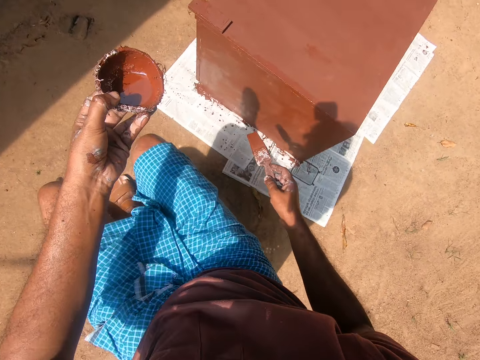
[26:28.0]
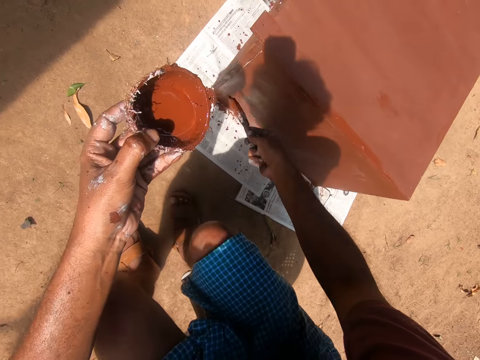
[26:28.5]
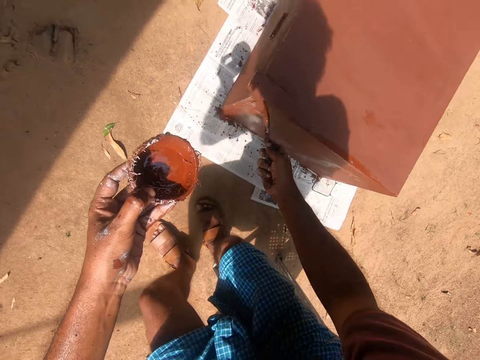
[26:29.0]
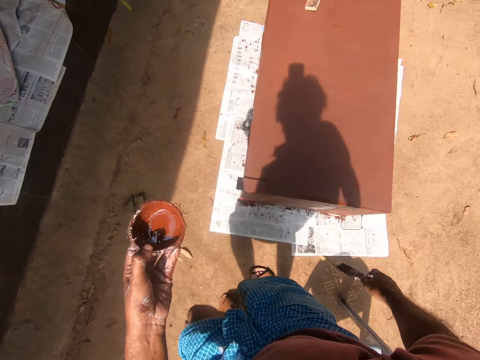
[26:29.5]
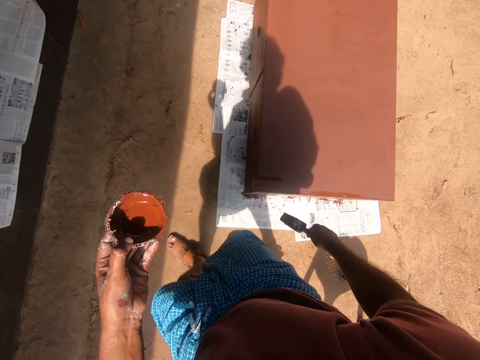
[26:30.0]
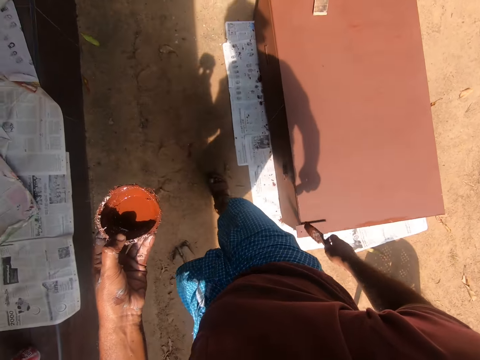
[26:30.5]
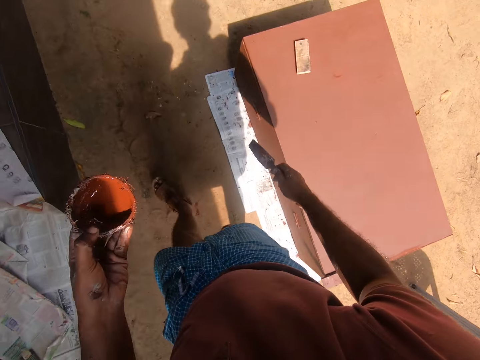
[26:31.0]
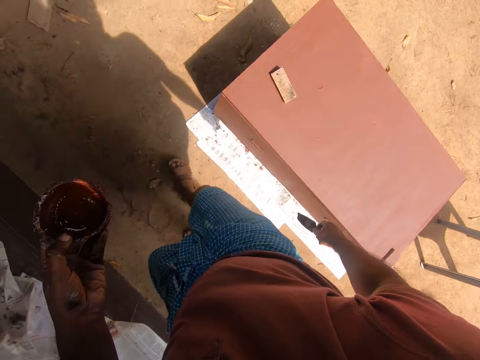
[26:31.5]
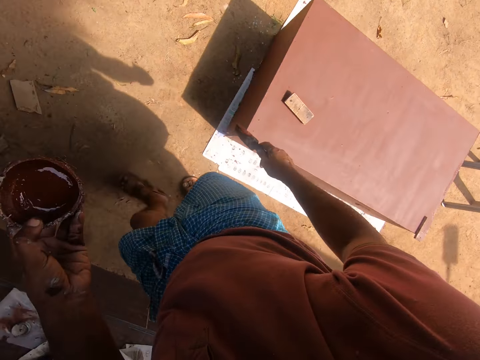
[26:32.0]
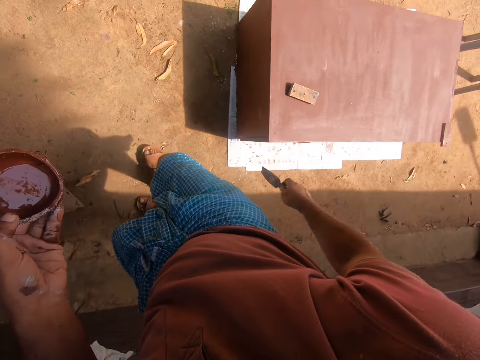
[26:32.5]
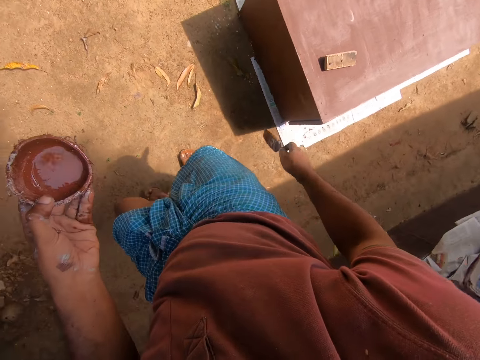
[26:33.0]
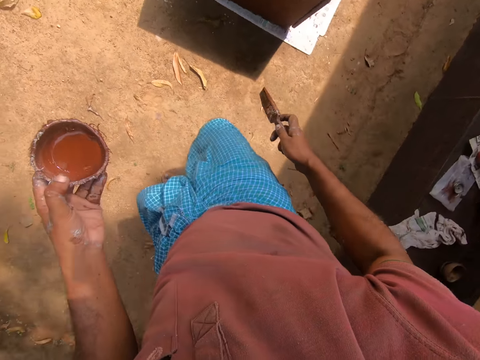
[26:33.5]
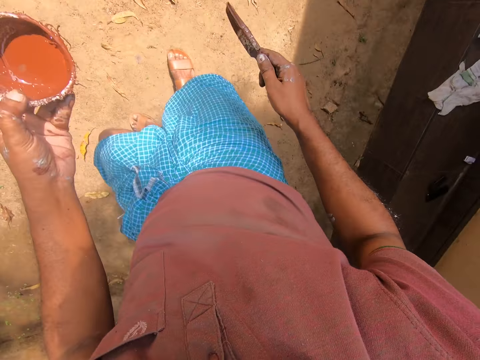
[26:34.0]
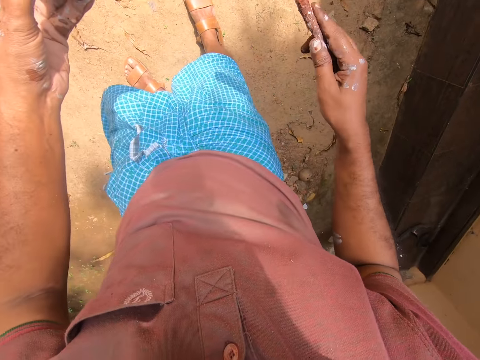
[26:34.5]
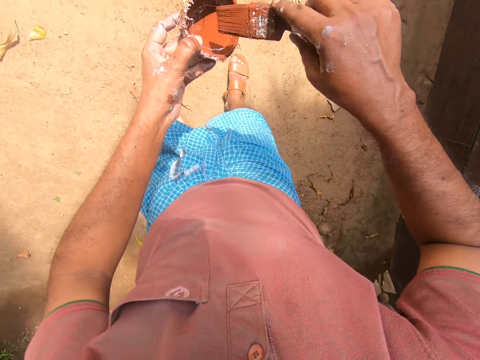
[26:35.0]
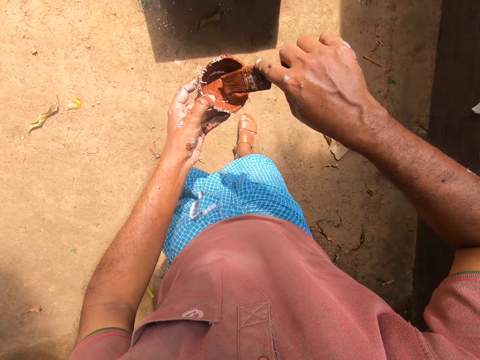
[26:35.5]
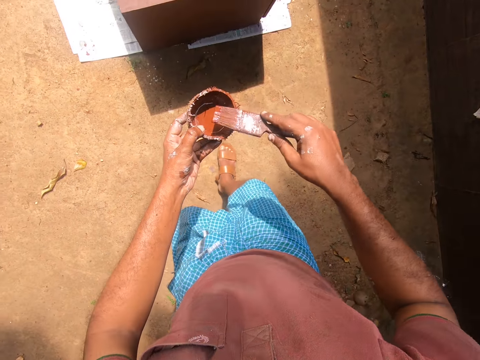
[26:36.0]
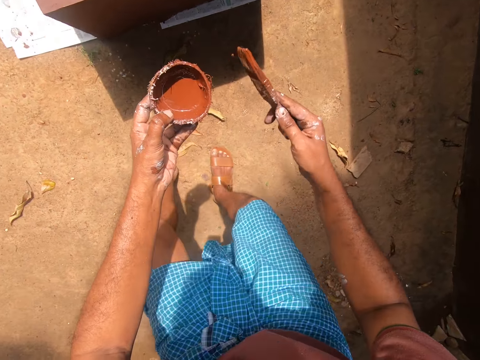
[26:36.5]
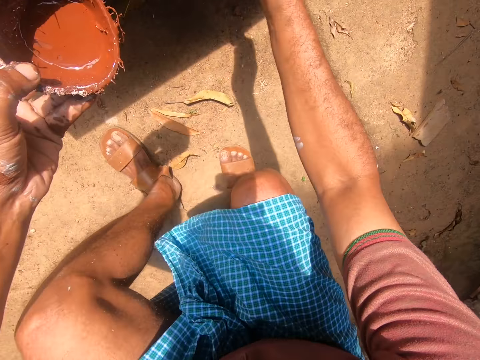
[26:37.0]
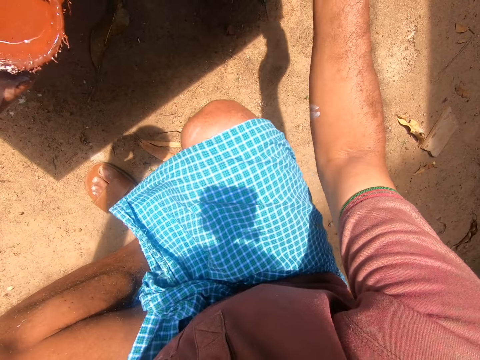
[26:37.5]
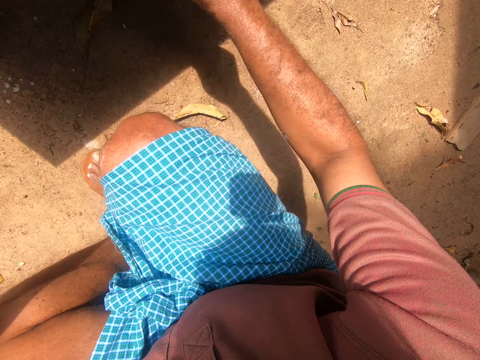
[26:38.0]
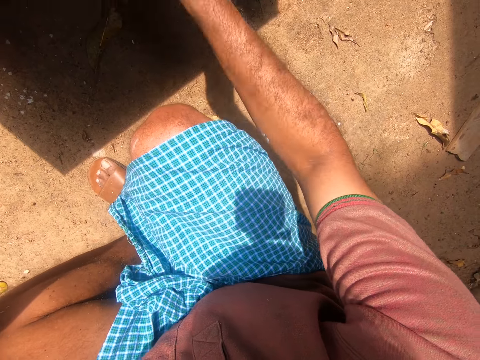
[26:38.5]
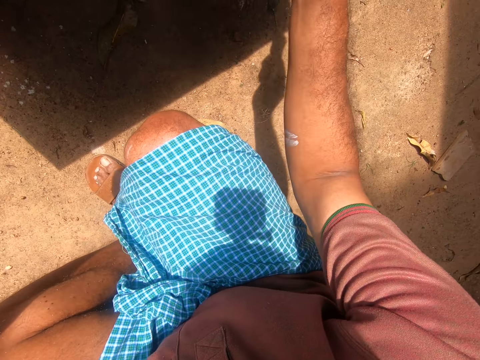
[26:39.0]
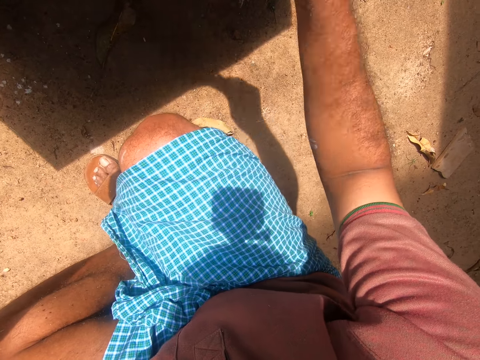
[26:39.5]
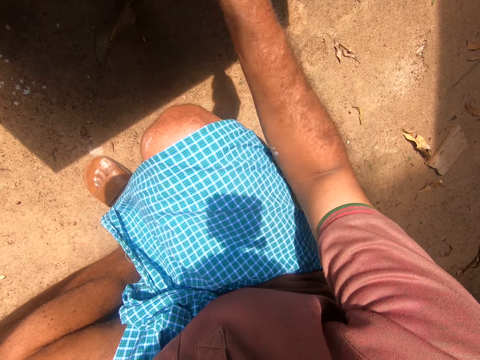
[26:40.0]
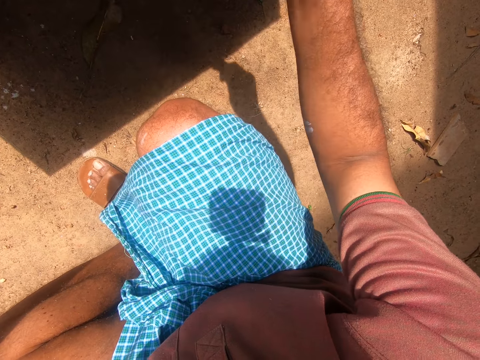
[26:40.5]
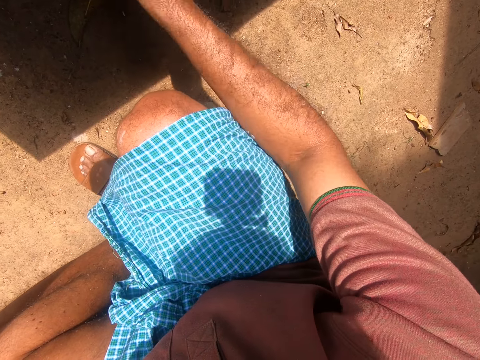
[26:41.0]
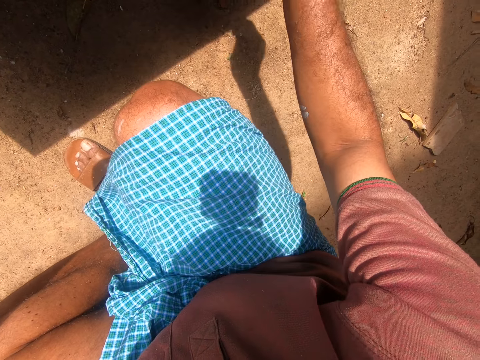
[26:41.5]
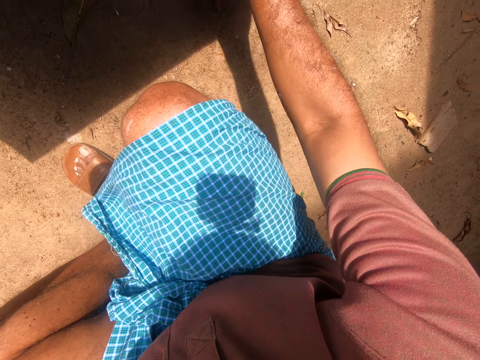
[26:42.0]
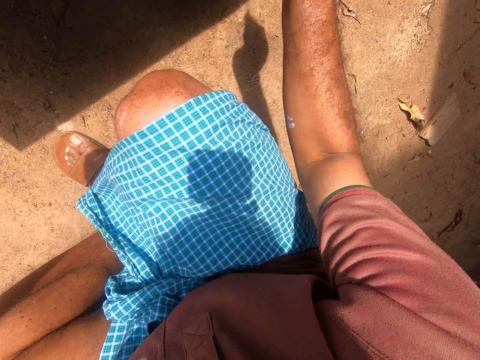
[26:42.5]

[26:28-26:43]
The camera wearer gets off the plastic stool. He paints the cabinet with the paintbrush and removes the paintbrush from the cabinet. He walks to the side of the cabinet. He gets some paint with the paintbrush on his right hand from the paint container in his left hand. He stoops low. He paints the cabinet with the paintbrush in his right hand.

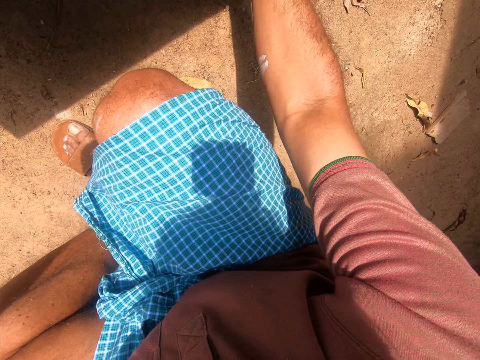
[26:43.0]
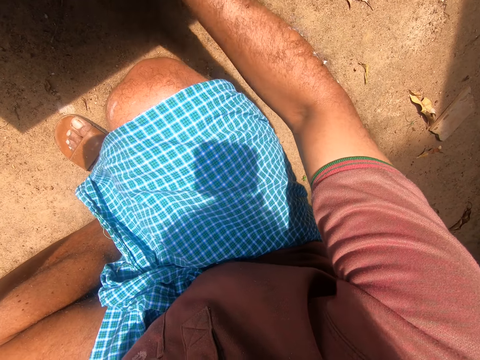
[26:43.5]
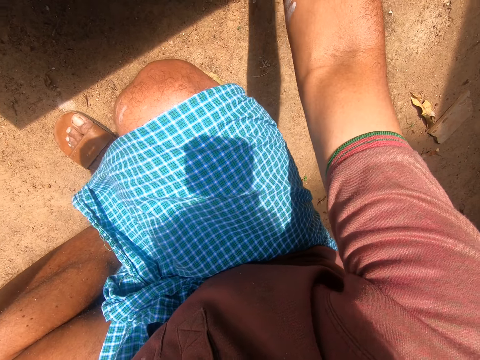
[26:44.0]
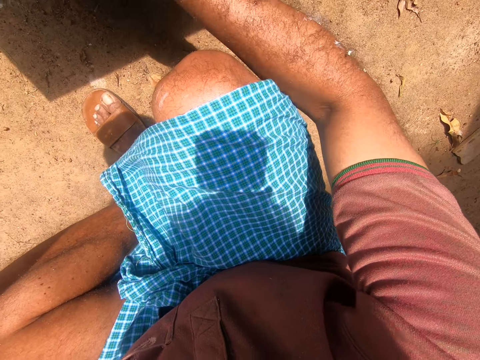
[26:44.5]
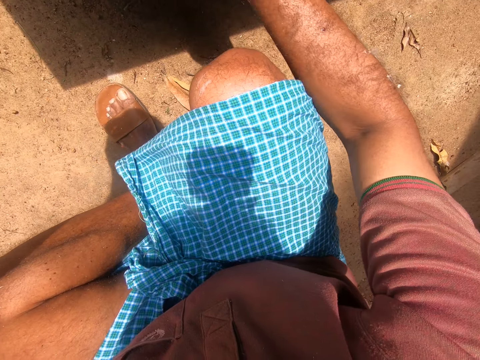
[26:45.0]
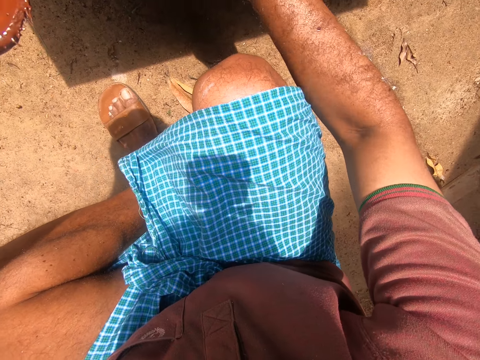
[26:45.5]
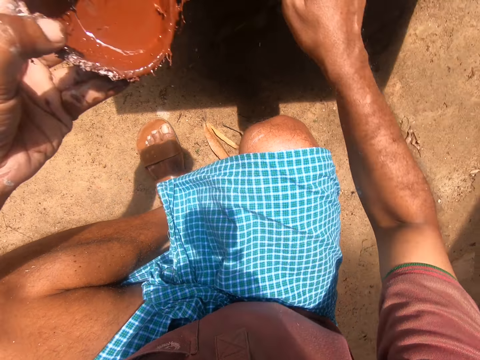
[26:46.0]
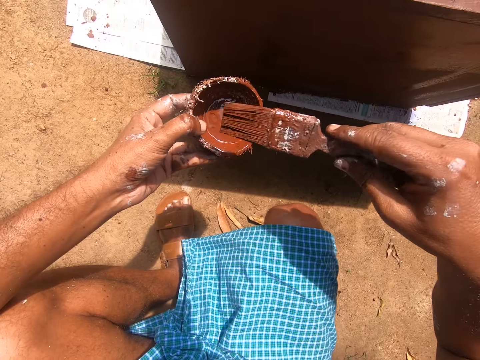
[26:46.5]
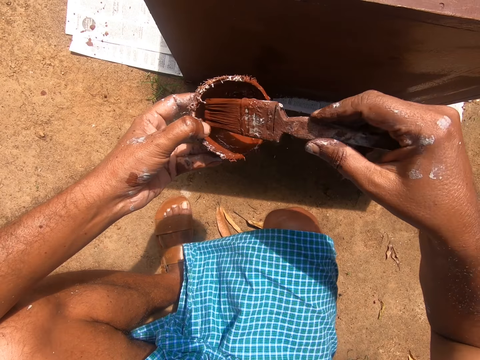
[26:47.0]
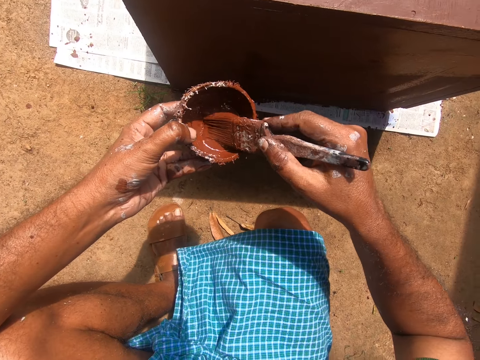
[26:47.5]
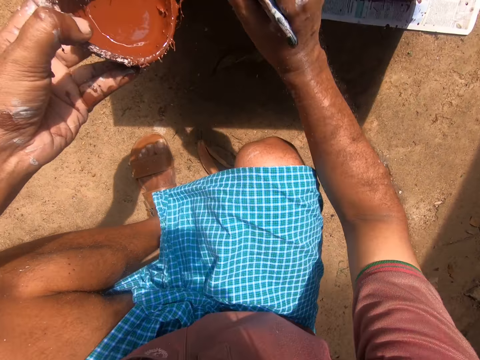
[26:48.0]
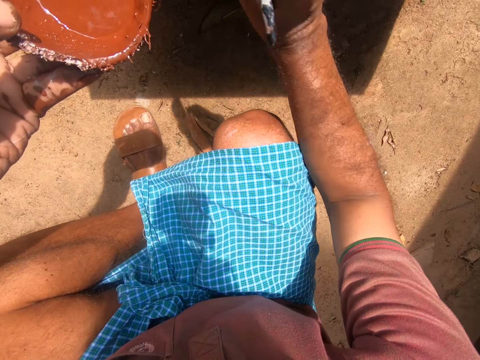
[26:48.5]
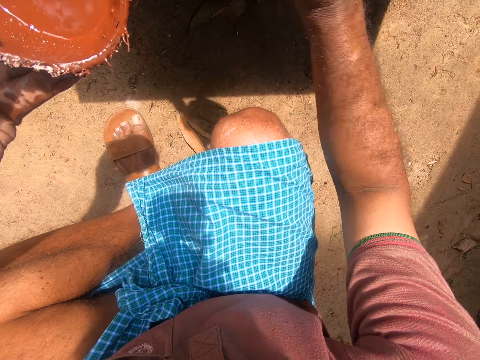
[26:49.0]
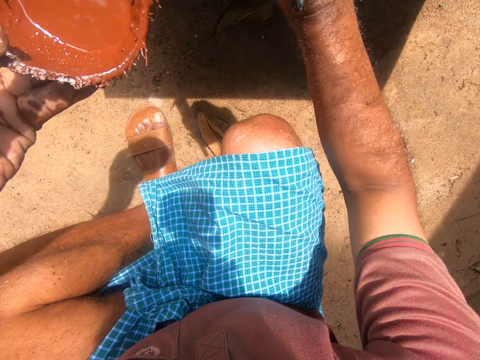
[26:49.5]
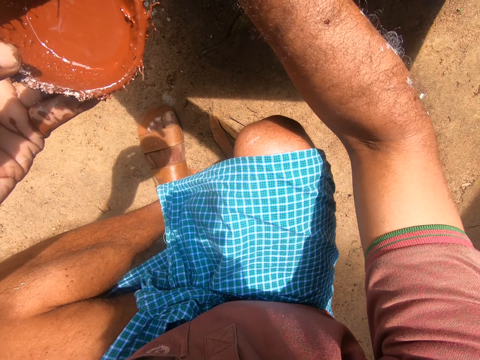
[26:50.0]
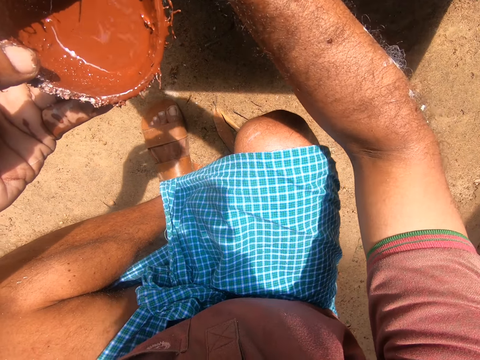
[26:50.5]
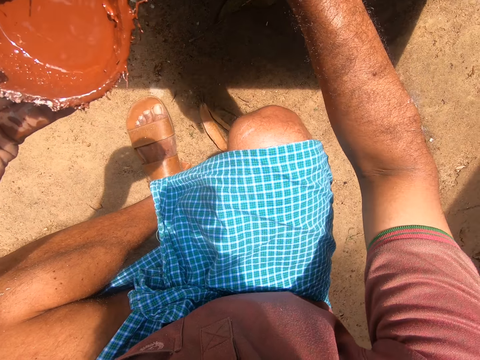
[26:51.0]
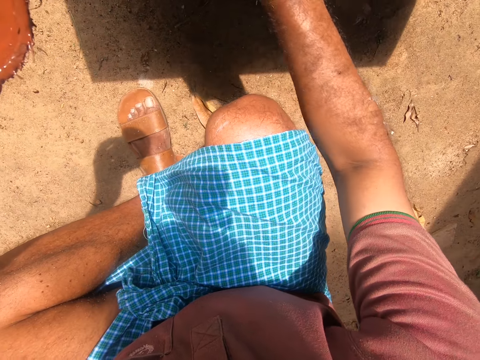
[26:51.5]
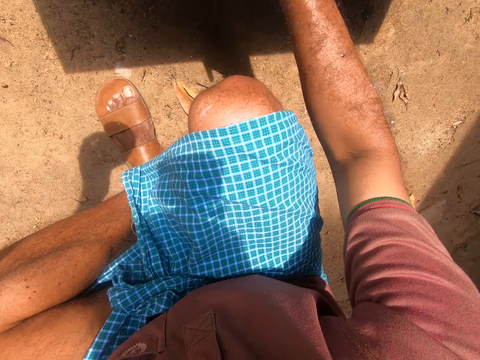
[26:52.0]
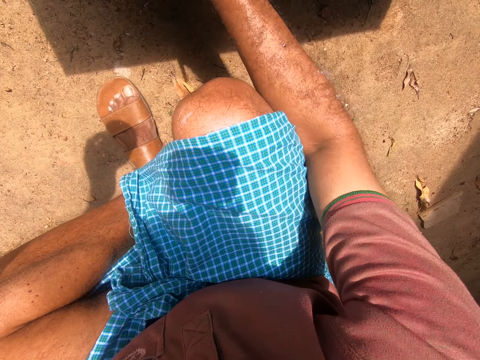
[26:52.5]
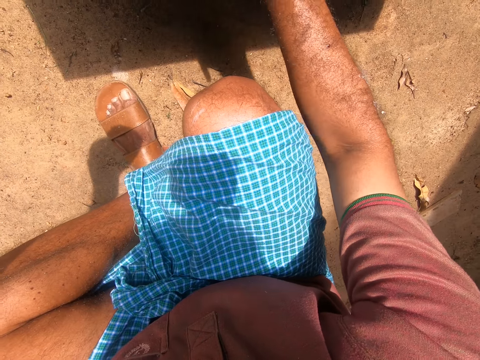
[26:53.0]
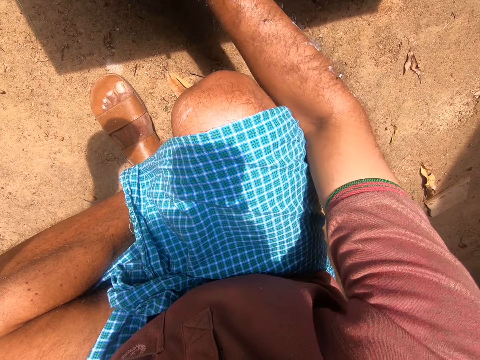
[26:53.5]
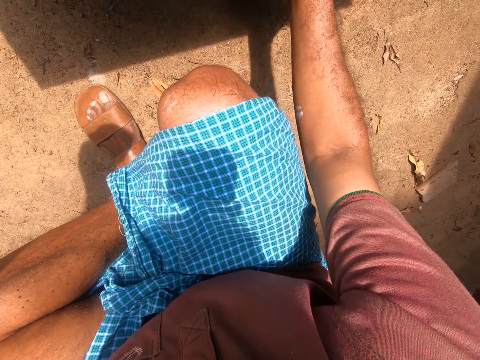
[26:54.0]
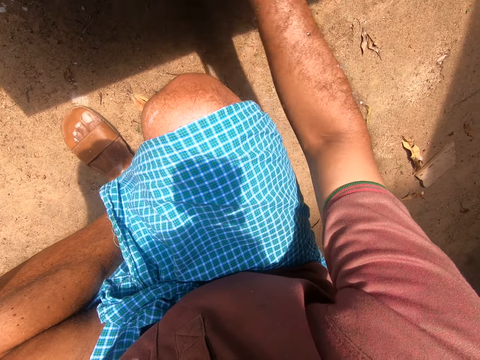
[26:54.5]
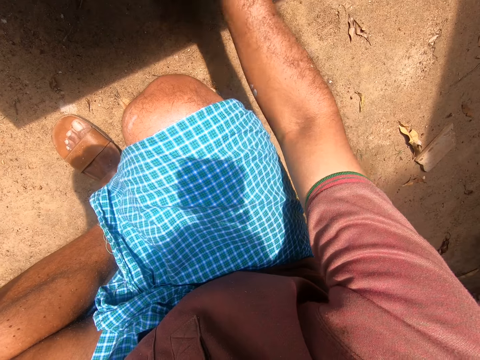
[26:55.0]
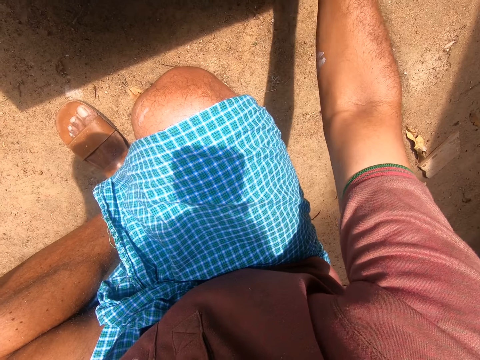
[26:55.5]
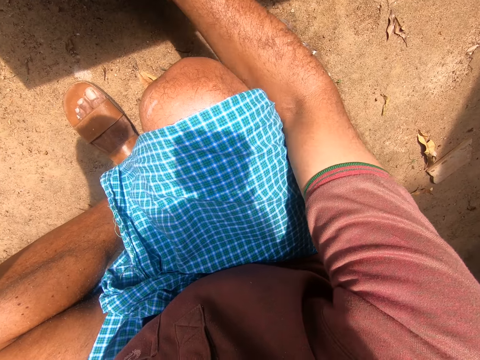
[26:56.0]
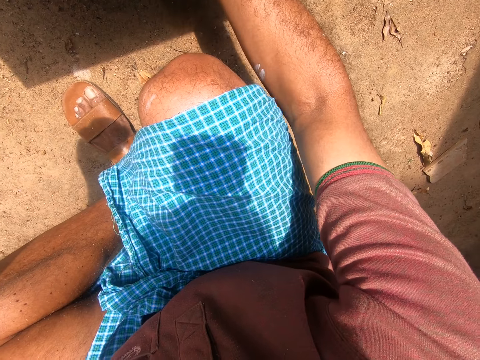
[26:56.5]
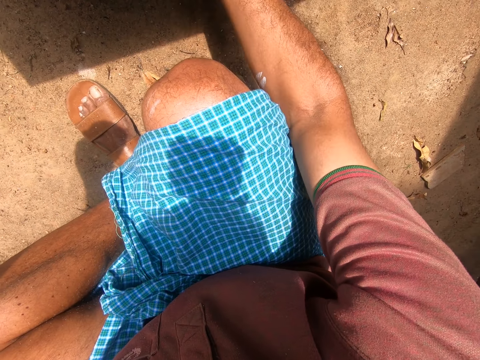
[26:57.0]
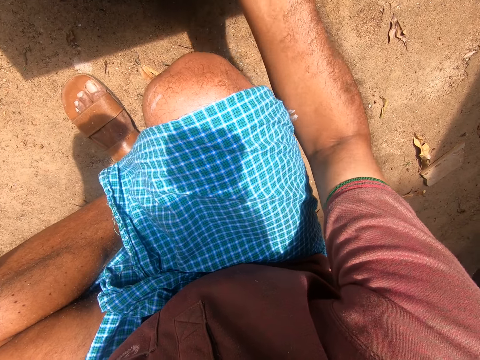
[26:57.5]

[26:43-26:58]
The camera wearer removes the paintbrush from the cabinet. He gets some paint with the paintbrush on his right hand from the paint container in his left hand. He paints the cabinet with the paintbrush in his right hand.
